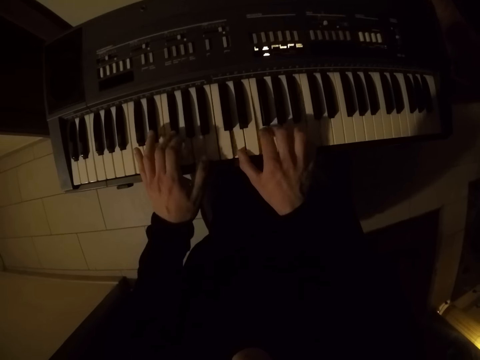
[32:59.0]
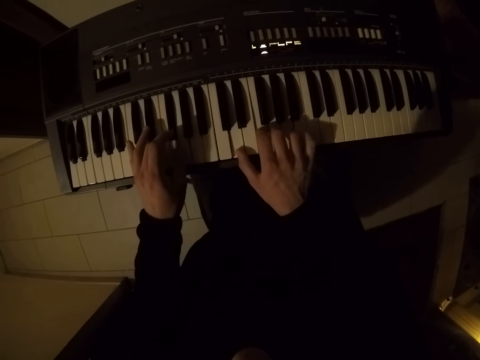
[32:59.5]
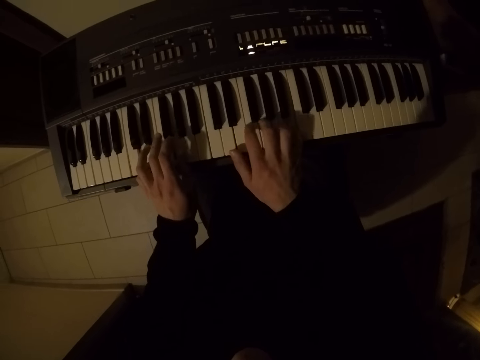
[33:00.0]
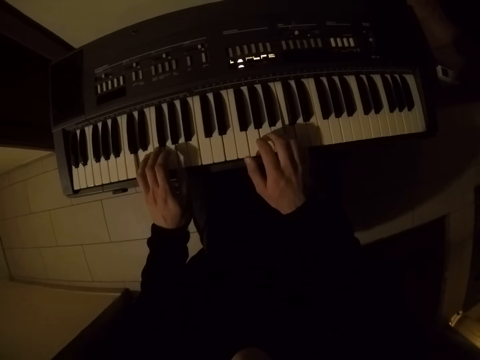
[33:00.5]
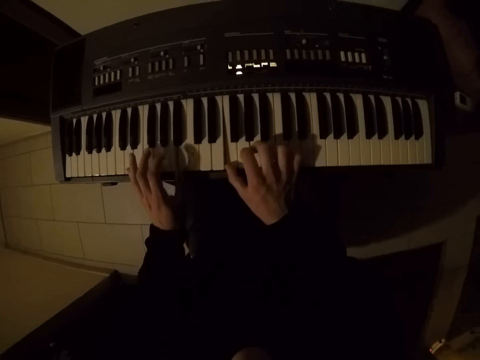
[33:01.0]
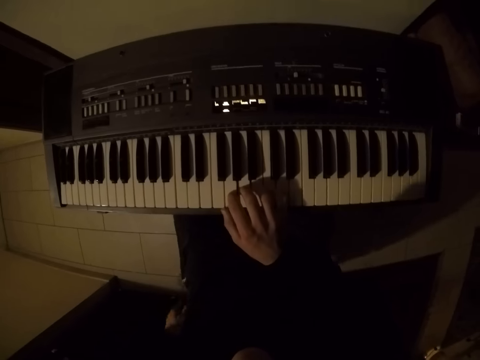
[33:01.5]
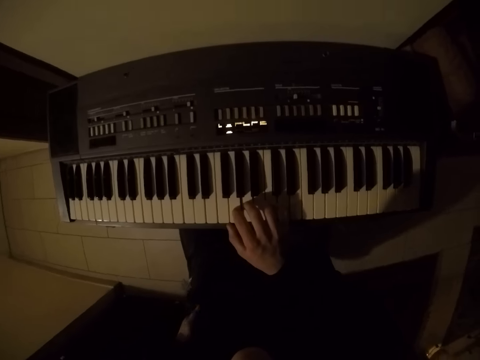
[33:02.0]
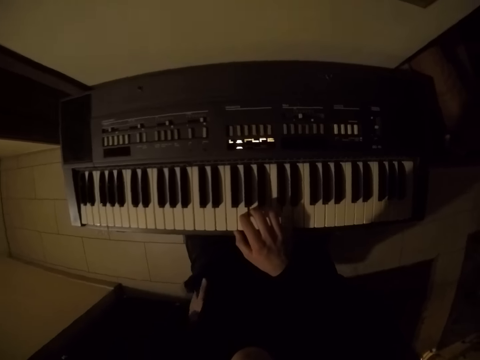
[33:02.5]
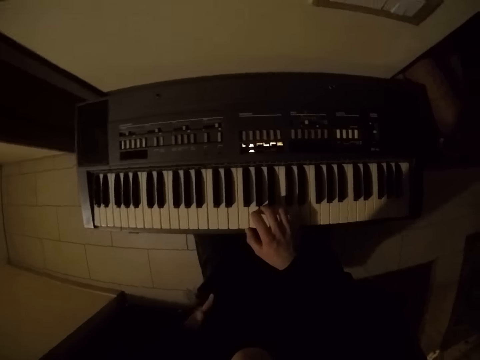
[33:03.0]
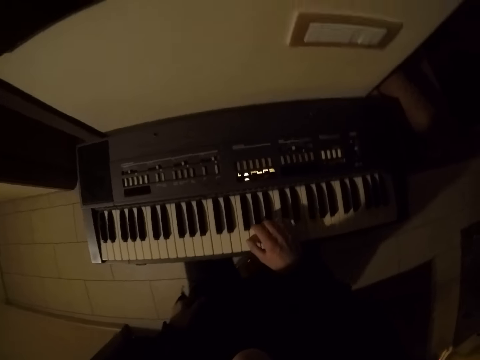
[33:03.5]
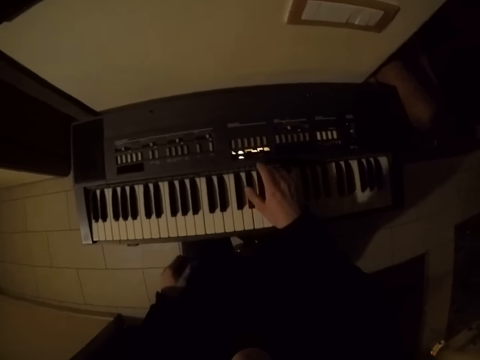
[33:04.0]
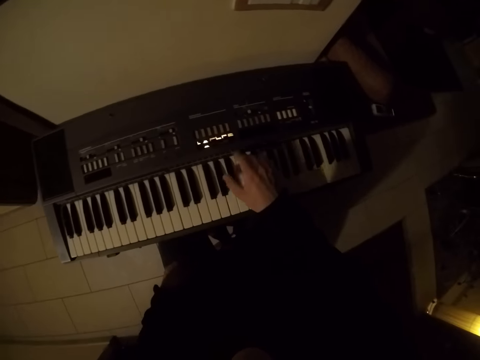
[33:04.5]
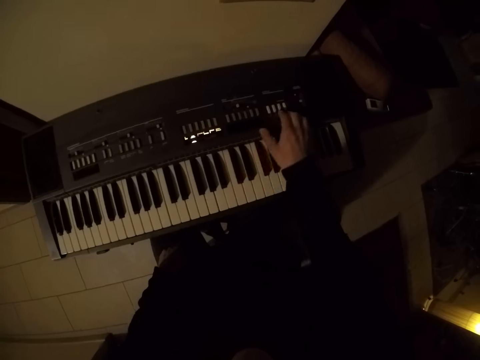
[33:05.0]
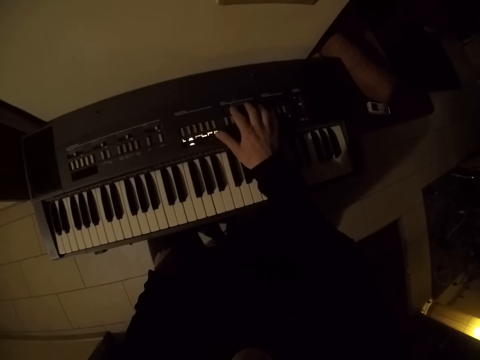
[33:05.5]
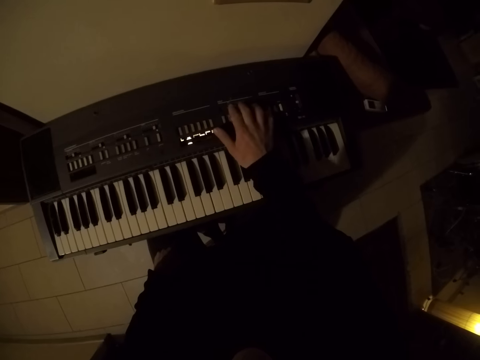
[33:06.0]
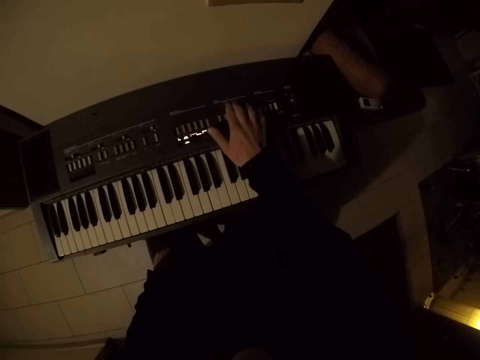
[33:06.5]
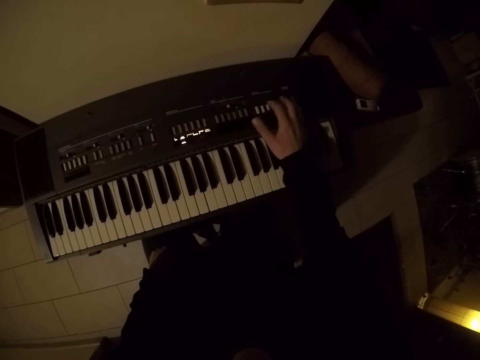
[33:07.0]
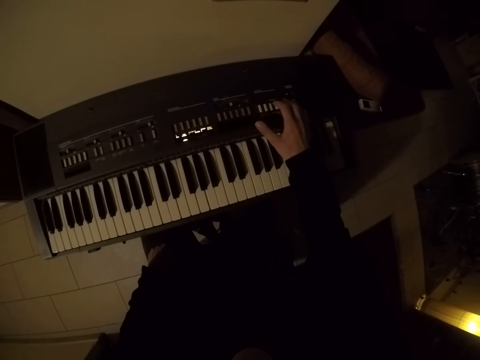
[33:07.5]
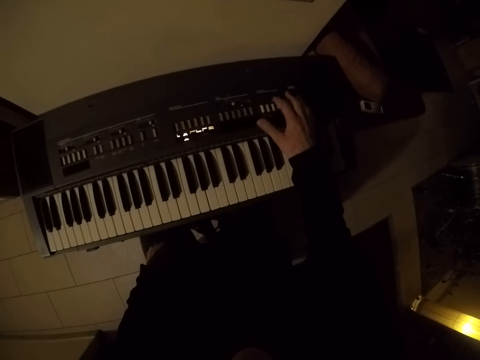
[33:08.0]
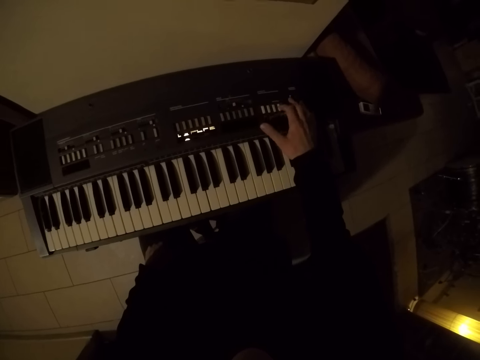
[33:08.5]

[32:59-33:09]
The camera wearer drops his left hand from the piano keyboard. He plays the piano keyboard with his right hand. He adjusts the piano keyboard's keys with his right hand.

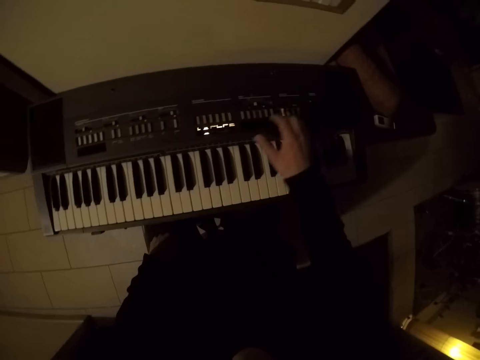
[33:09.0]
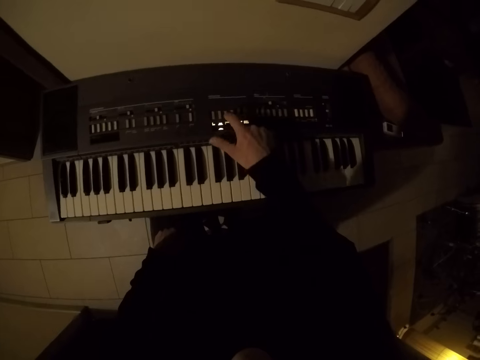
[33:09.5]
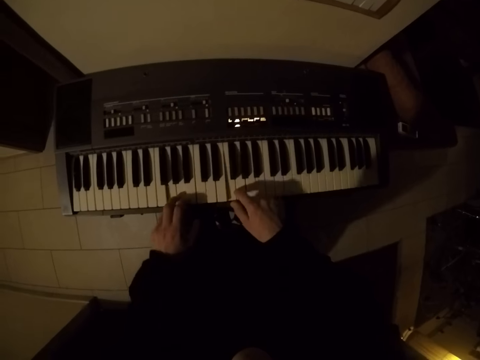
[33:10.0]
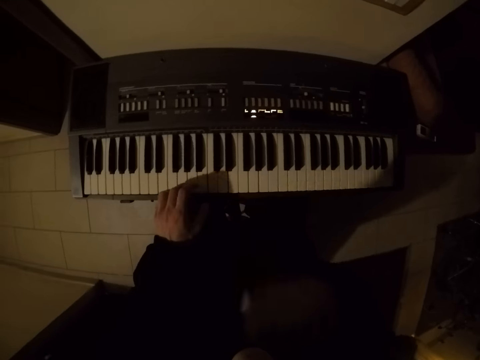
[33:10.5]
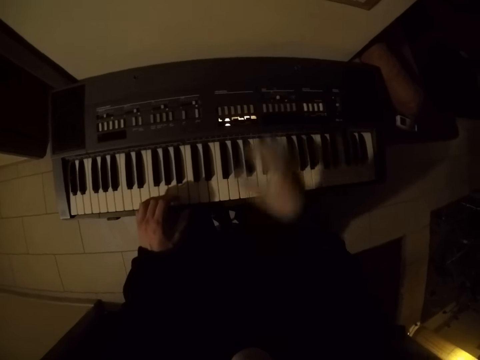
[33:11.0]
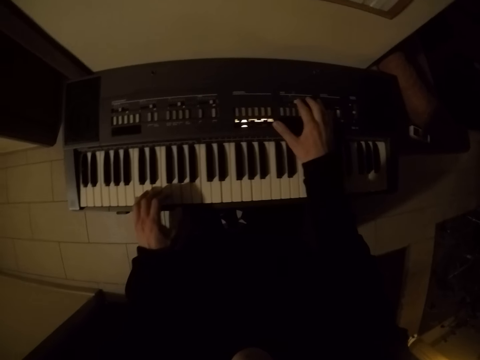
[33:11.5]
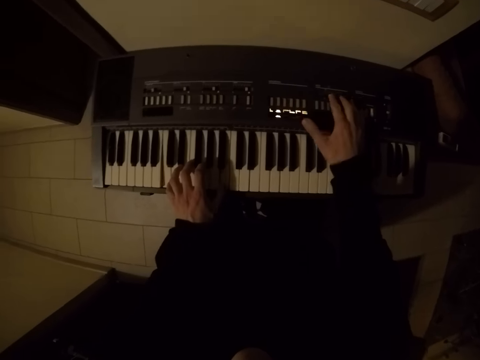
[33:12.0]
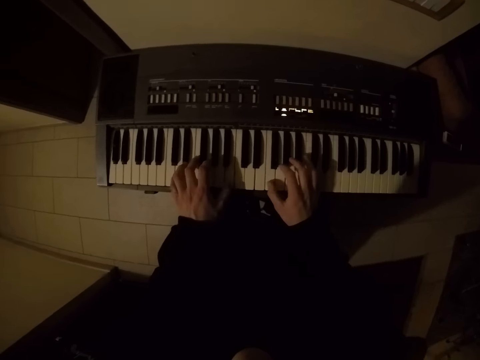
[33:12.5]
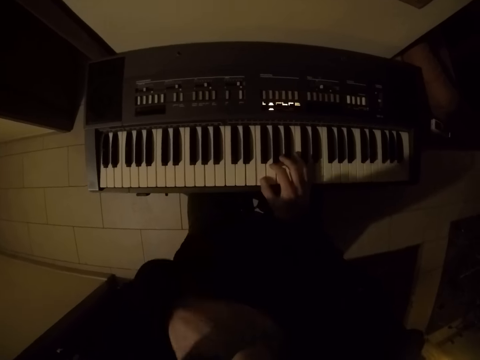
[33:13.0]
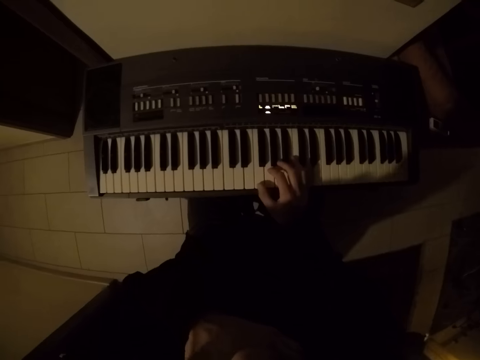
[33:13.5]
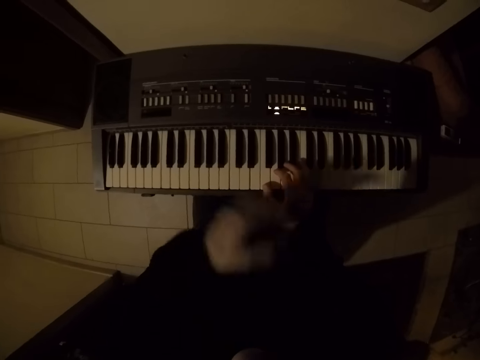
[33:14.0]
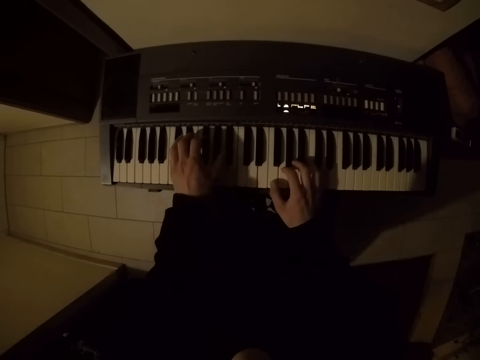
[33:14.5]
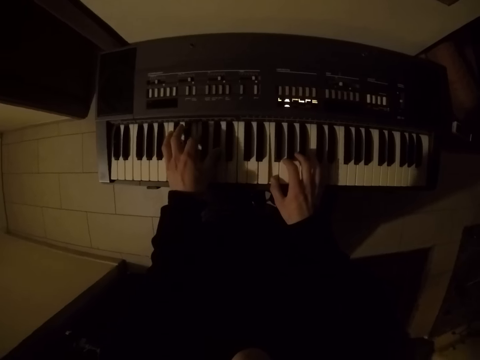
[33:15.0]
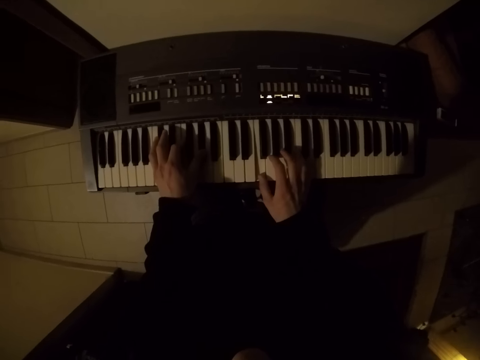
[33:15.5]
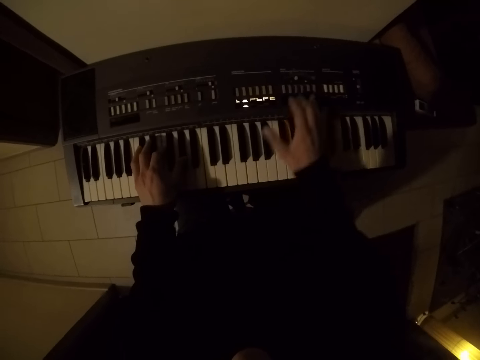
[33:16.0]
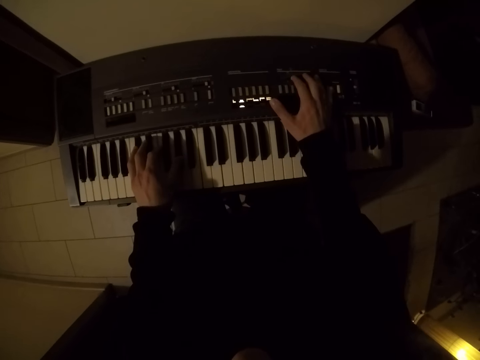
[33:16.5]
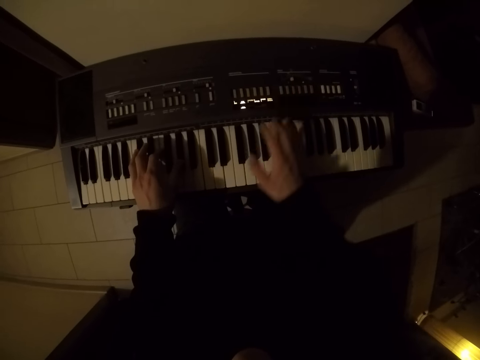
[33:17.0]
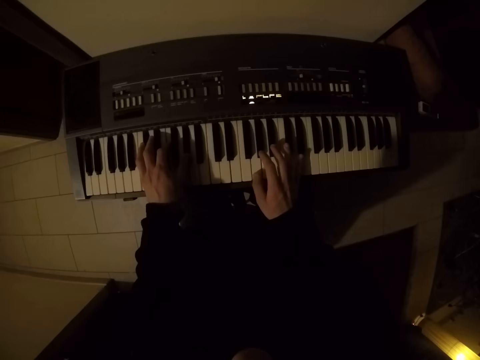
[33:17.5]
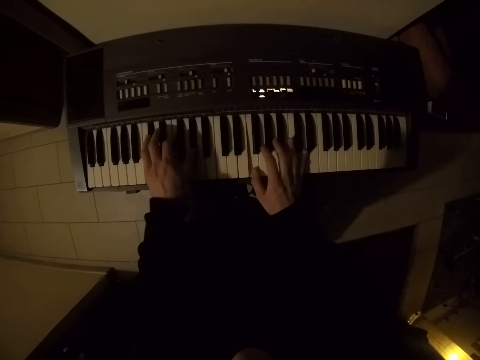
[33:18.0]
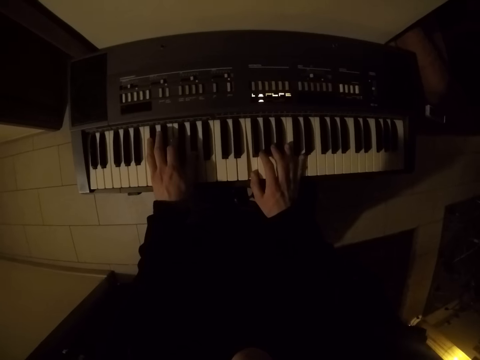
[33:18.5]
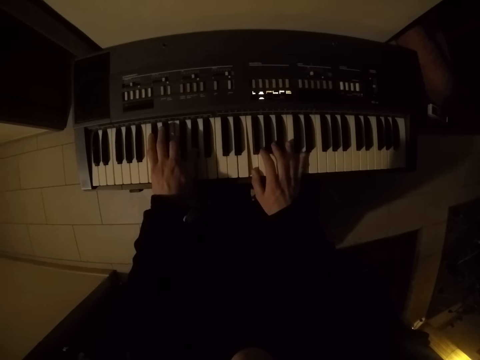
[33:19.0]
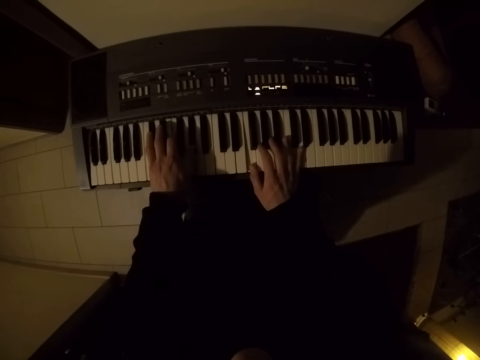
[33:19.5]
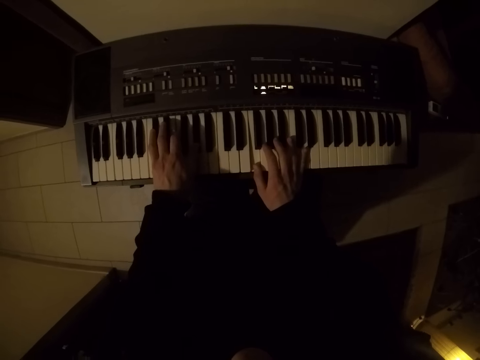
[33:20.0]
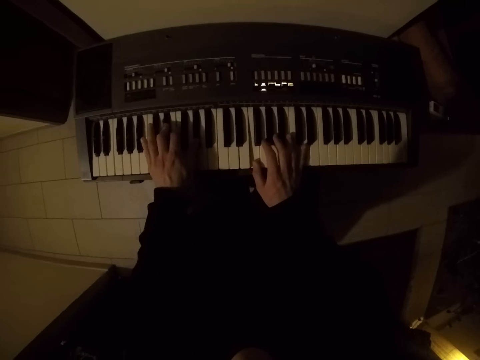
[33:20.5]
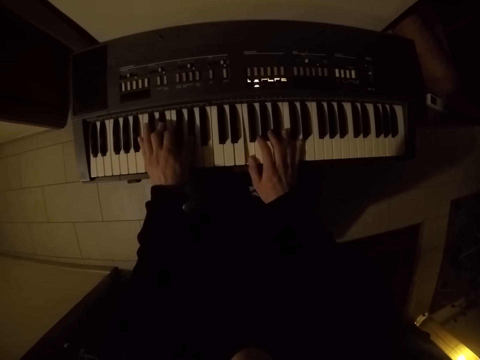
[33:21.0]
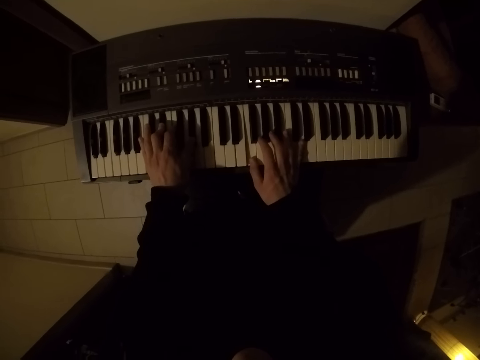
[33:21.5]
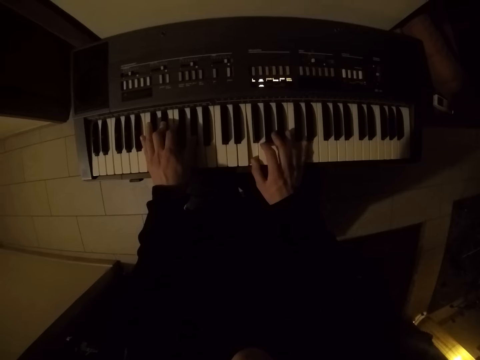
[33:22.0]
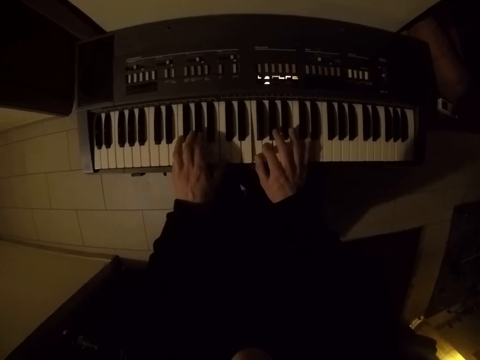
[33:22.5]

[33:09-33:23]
The camera wearer plays the piano keyboard with both hands. He touches his face with his right hand. He adjusts the piano keyboard's keys with his right hand. He plays the piano keyboard with both hands. He touches his face with his left hand. He plays the piano keyboard with both hands. He adjusts the piano keyboard's keys with his right hand. He plays the piano keyboard with both hands.

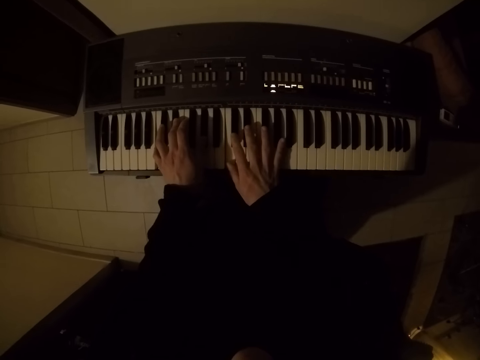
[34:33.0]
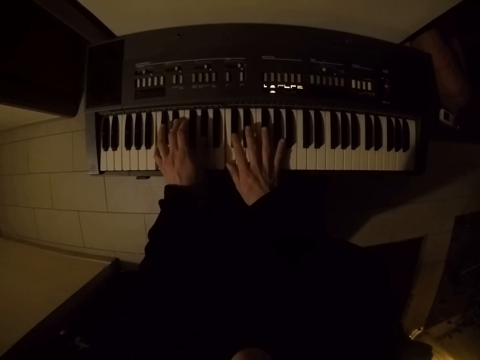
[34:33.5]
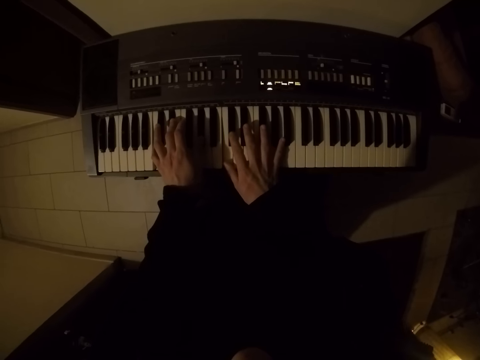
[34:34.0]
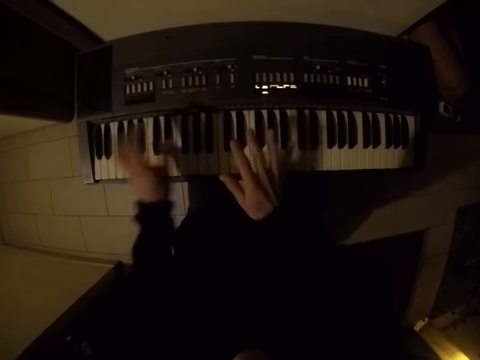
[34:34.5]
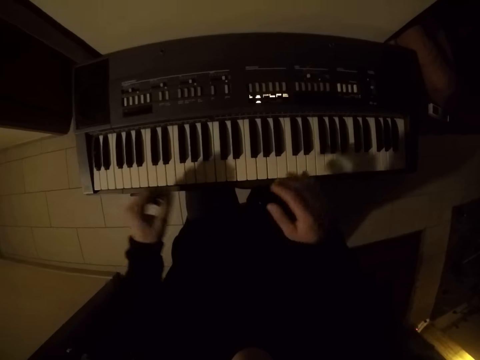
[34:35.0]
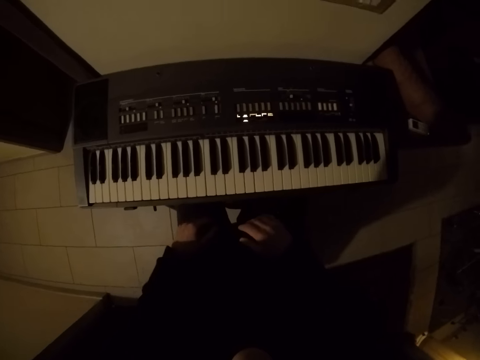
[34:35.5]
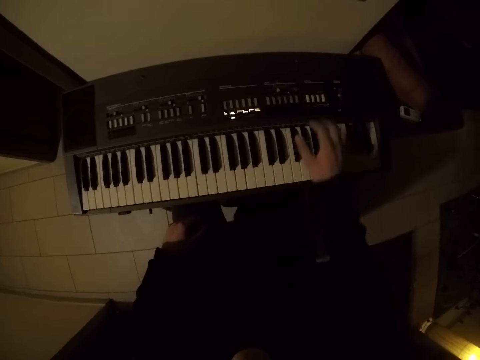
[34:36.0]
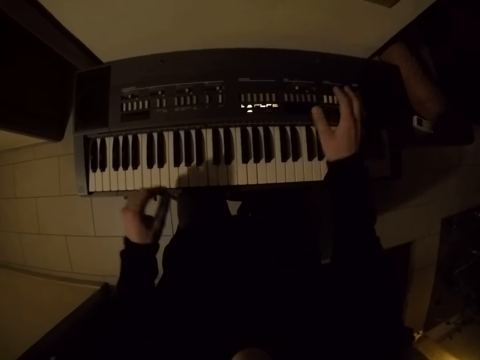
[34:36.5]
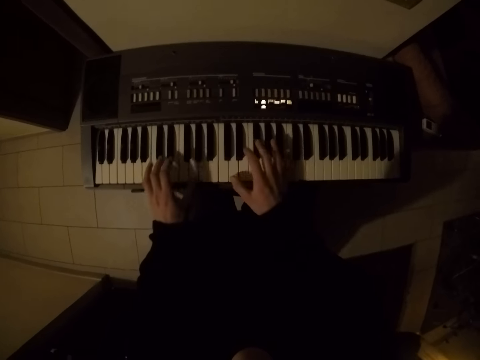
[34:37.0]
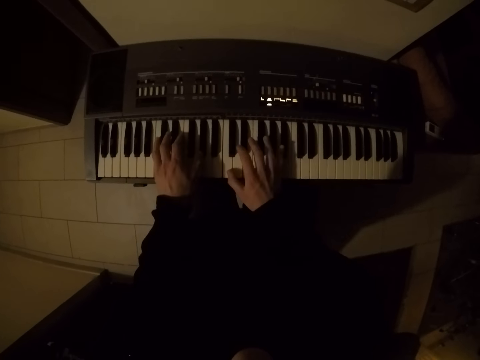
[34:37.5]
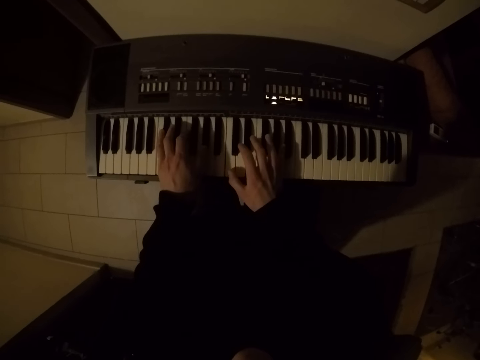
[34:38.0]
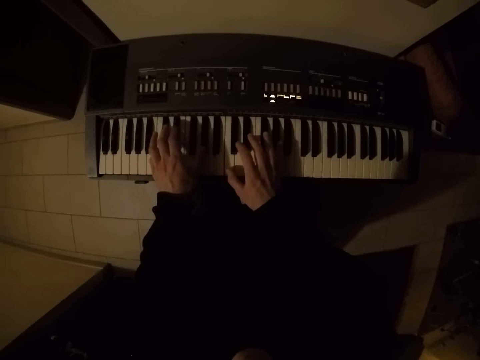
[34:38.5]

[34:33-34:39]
The camera wearer drops both hands from the piano keyboard. They play the piano keyboard with both hands.
